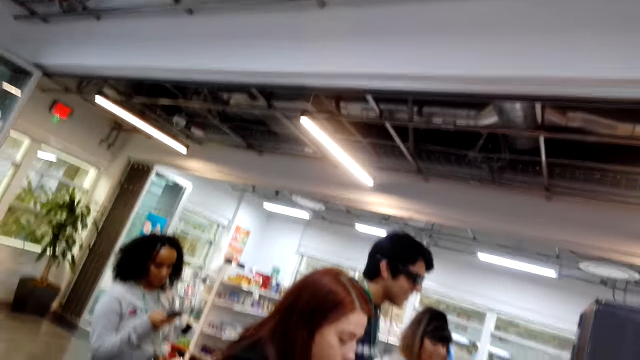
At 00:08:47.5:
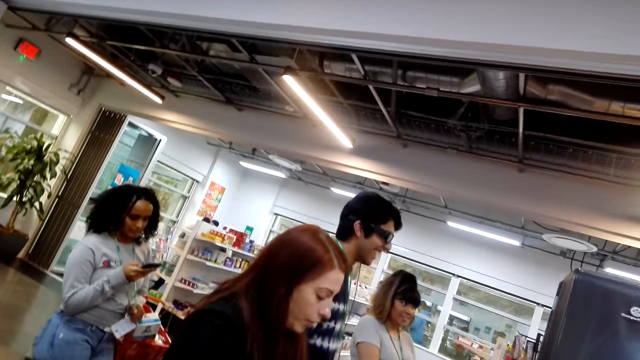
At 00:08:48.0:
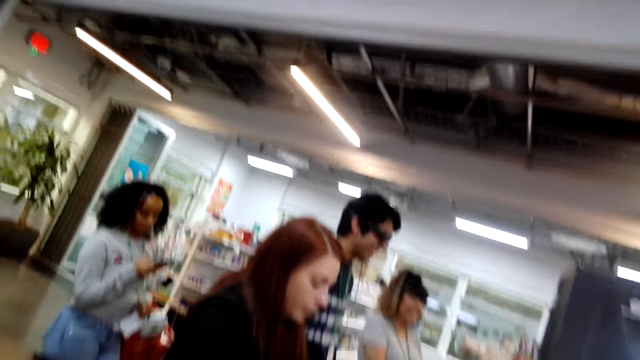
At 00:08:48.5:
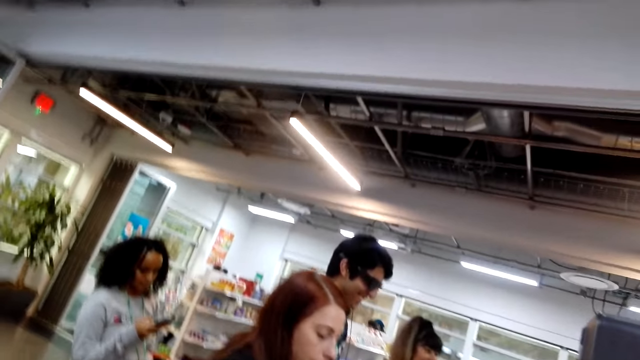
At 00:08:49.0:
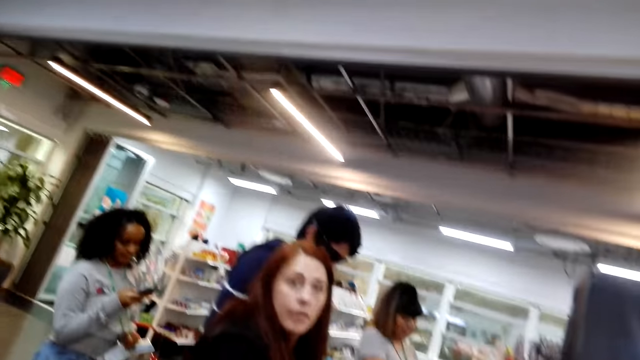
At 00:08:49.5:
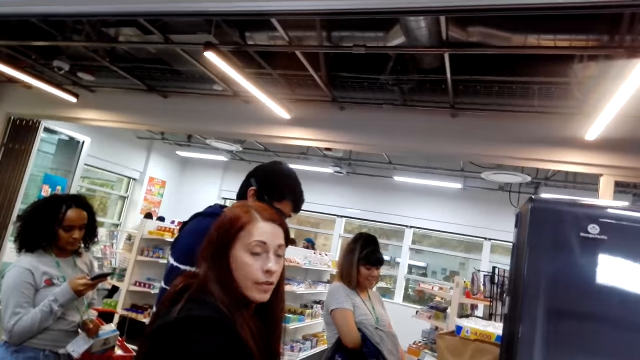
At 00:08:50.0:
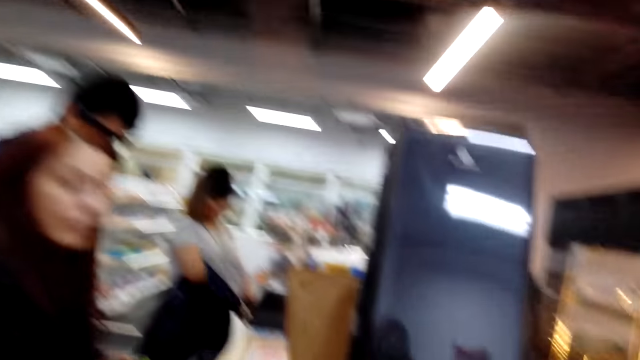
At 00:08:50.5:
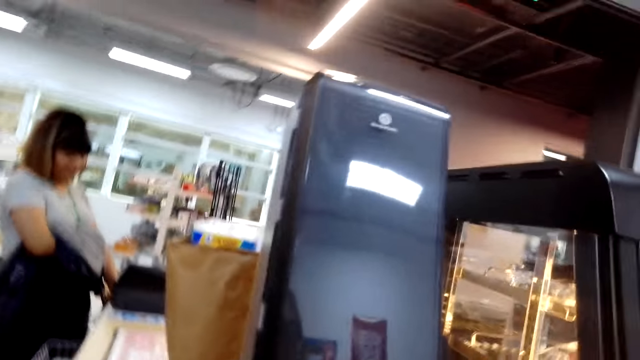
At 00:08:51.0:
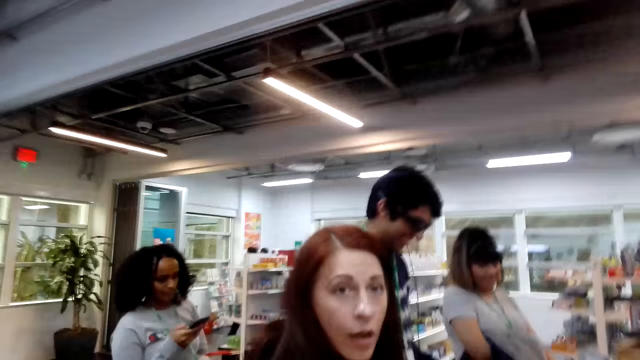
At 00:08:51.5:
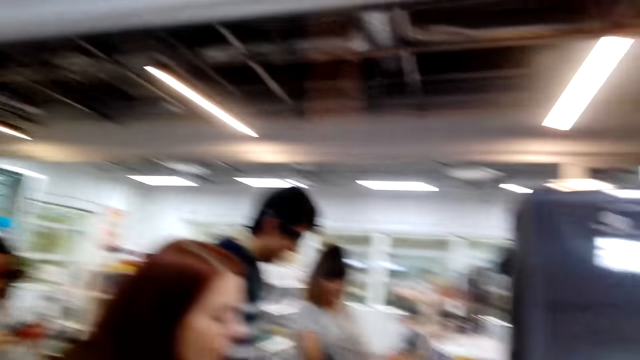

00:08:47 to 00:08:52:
The woman speaks to the camera wearer. The woman looks at the camera wearer. The camera wearer speaks.

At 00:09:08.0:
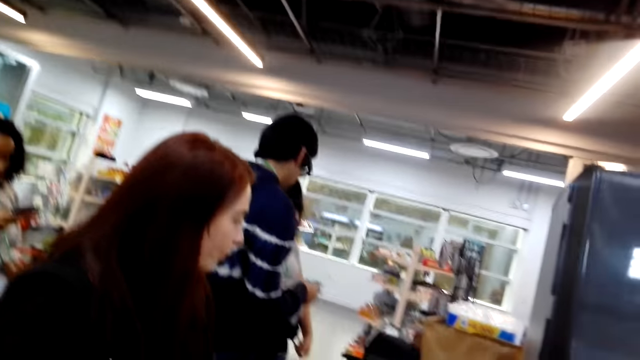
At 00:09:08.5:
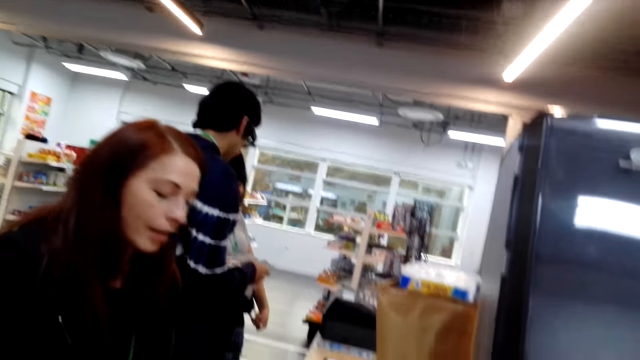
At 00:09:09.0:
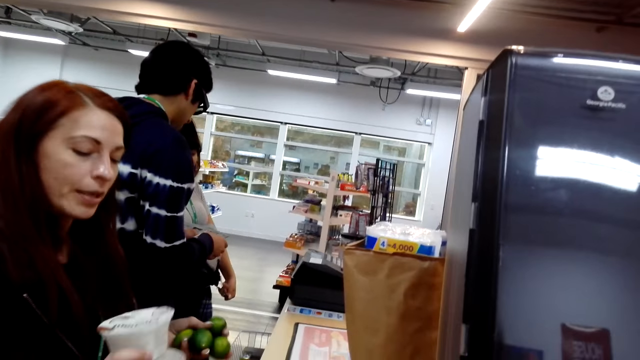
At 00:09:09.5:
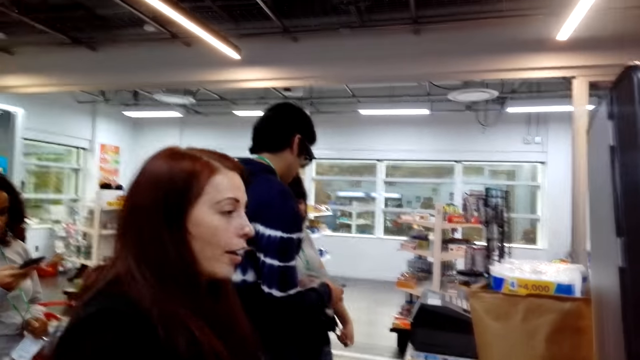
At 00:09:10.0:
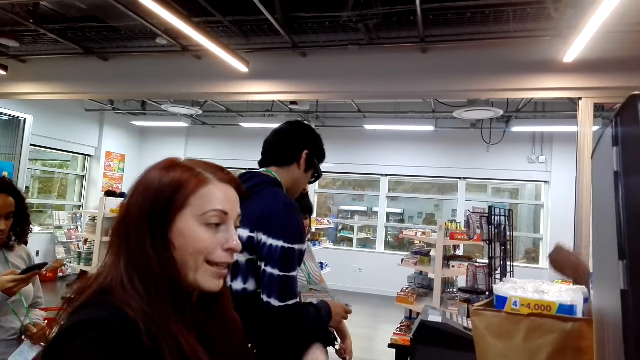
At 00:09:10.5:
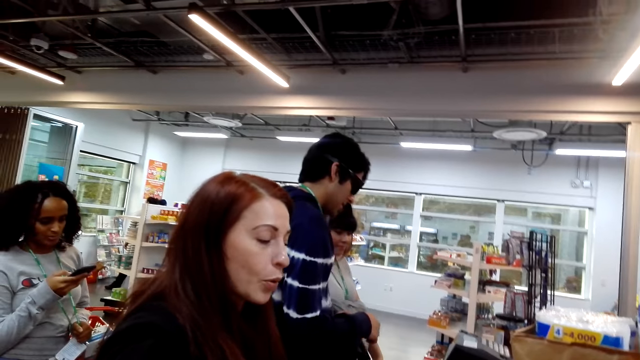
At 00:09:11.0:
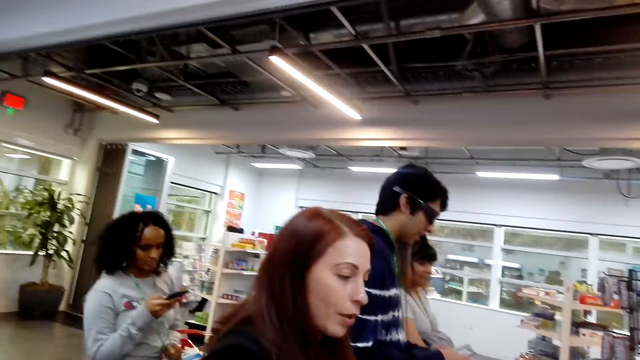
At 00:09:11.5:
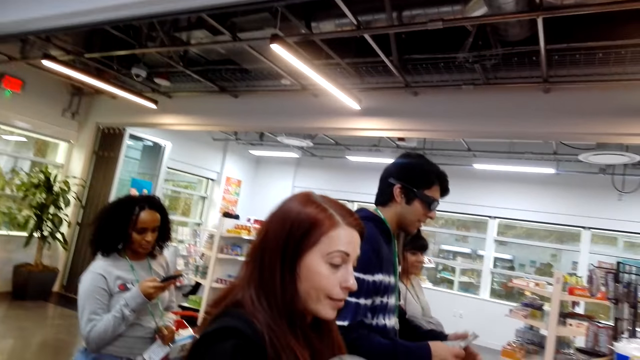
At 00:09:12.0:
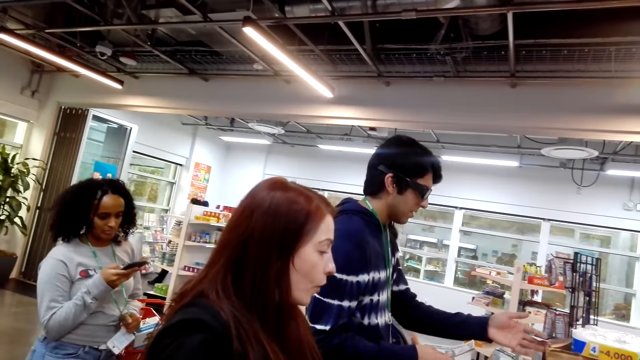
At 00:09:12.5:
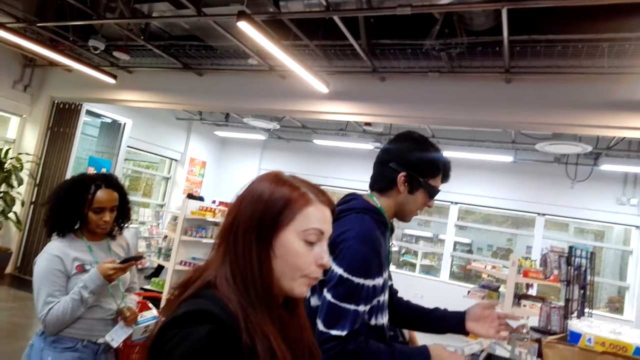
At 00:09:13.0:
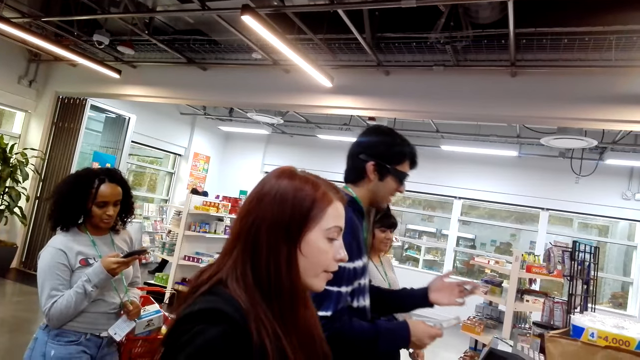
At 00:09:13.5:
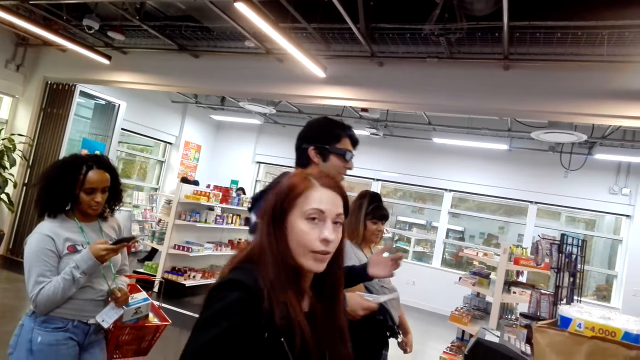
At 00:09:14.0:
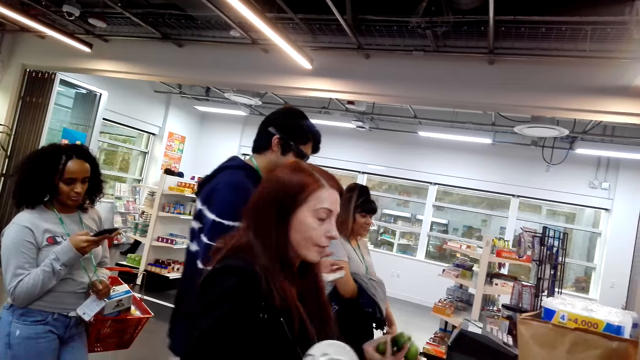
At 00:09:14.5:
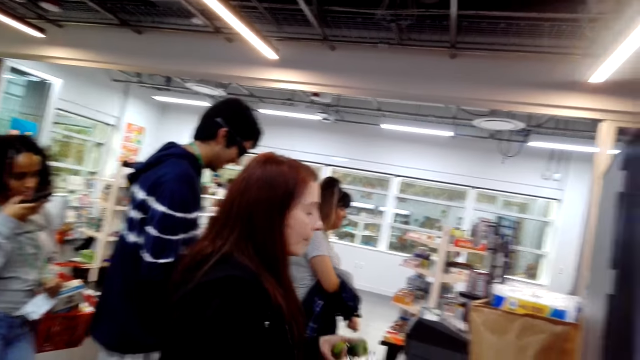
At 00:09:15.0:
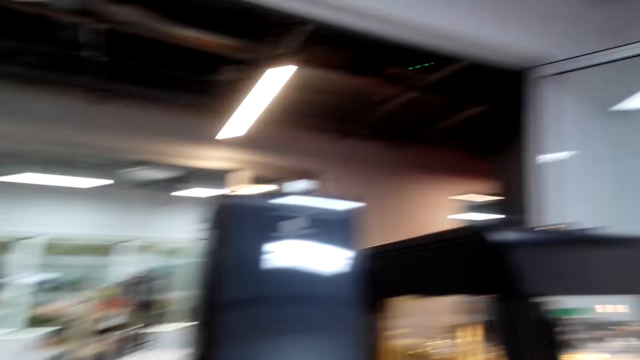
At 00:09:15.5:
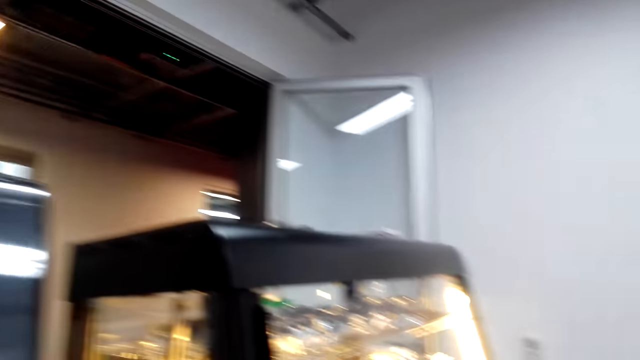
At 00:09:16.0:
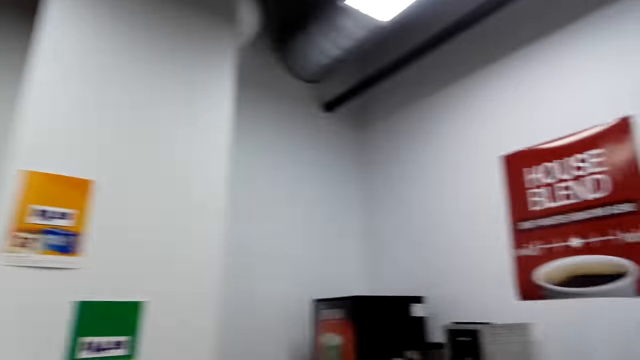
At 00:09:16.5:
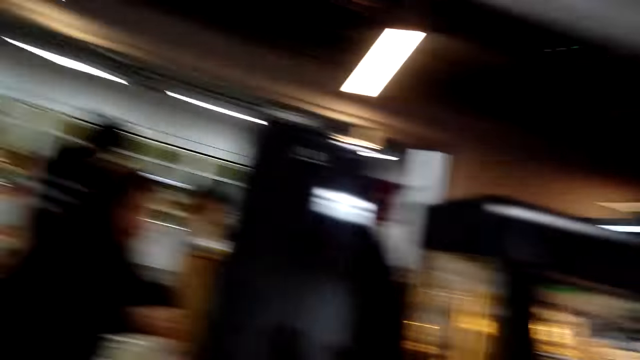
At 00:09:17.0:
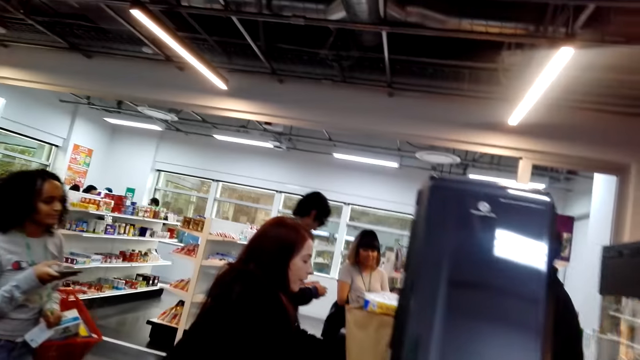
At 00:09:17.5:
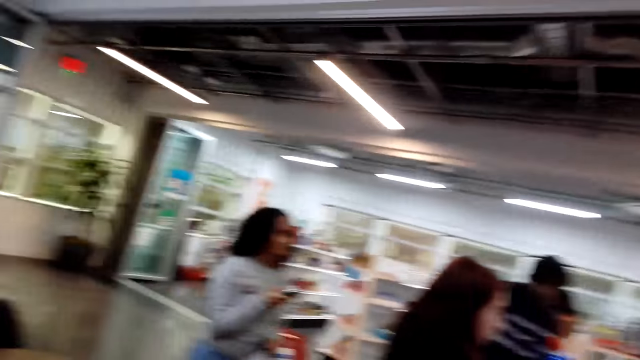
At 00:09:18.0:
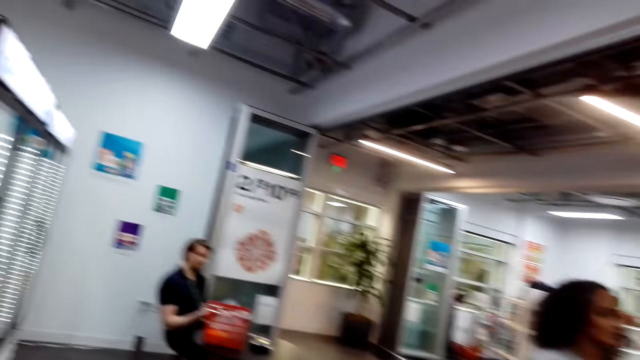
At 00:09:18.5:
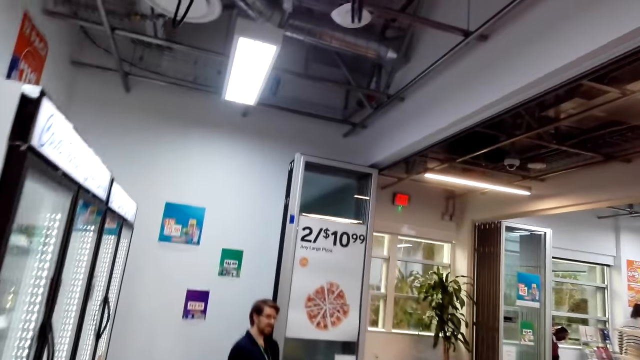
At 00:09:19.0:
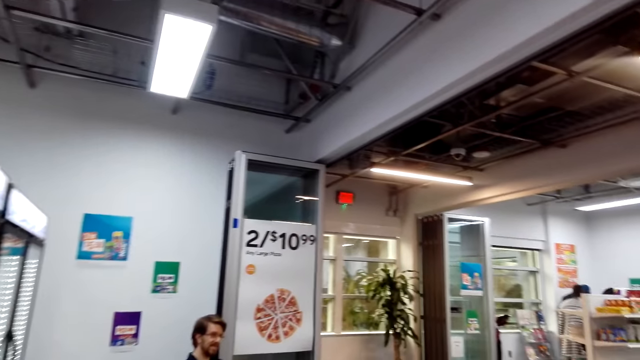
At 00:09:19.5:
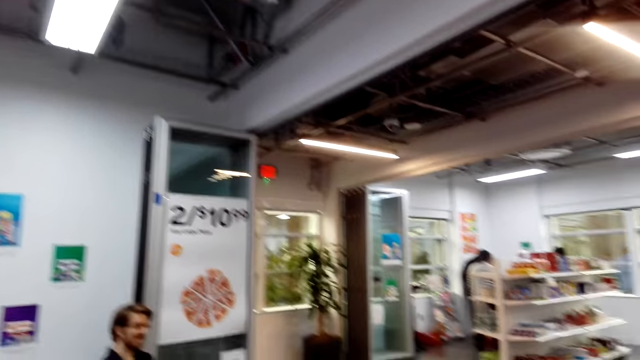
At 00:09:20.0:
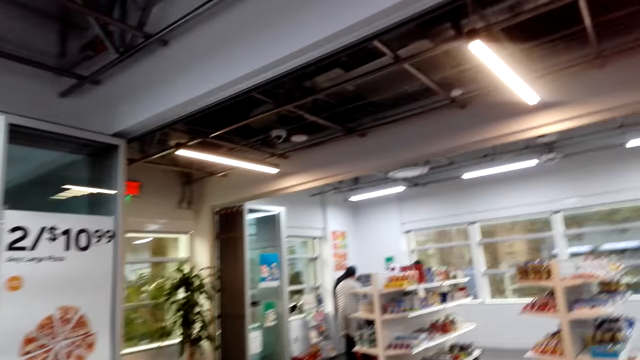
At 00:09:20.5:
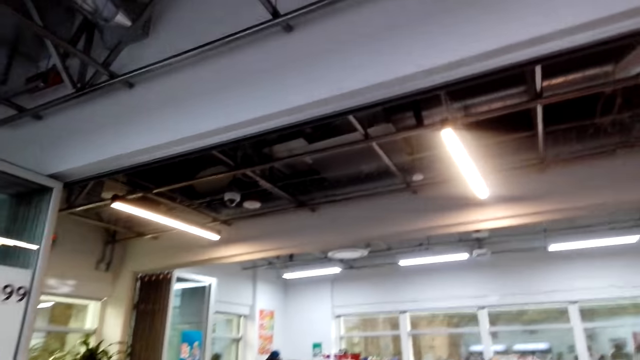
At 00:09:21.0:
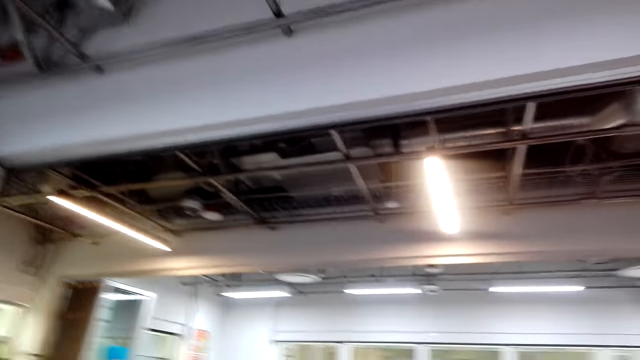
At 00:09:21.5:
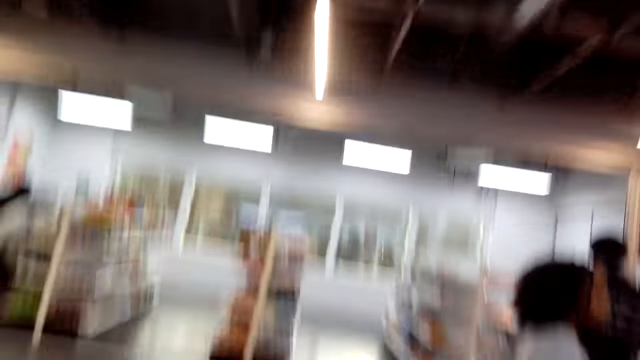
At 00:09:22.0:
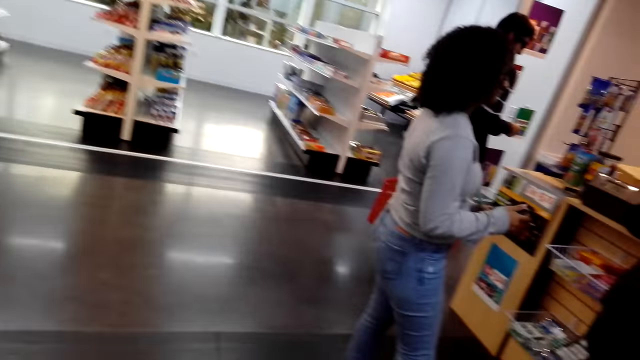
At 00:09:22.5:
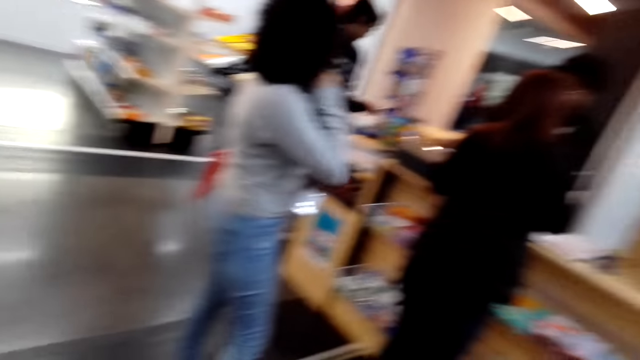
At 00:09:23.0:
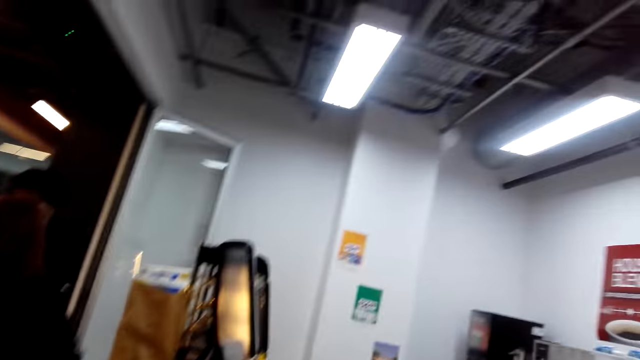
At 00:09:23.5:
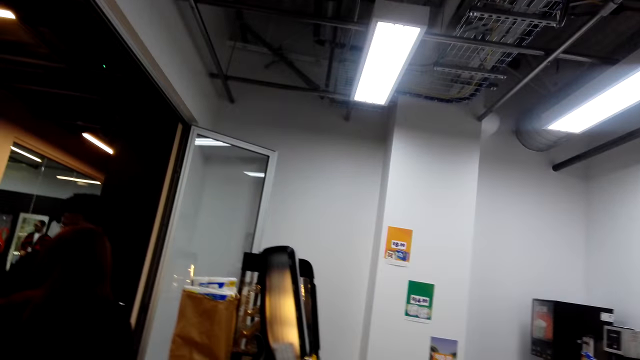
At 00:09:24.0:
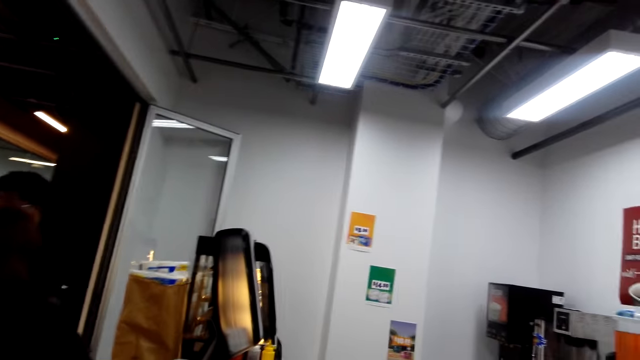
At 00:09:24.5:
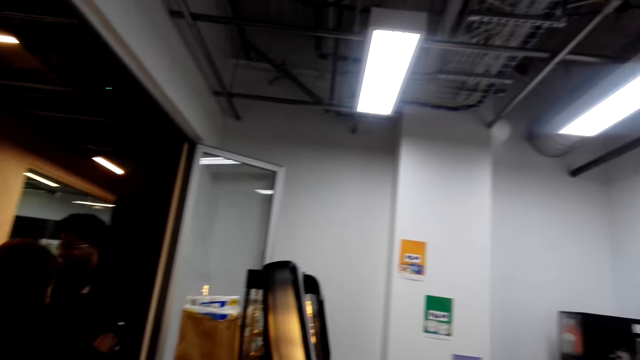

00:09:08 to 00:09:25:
The woman holds something. The woman holds lemons. The woman talks to the camera wearer. The woman walks along the counter. The camera wearer looks around the store. They walk around the store.
